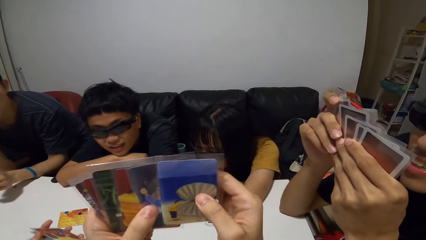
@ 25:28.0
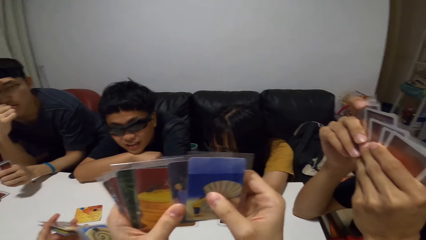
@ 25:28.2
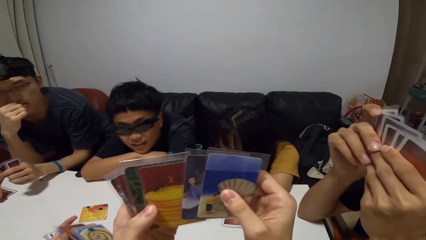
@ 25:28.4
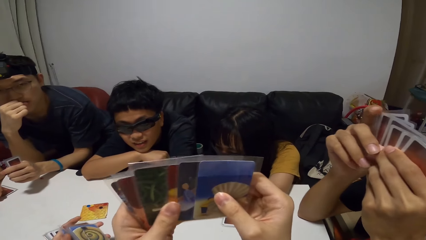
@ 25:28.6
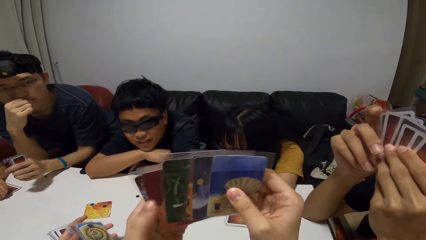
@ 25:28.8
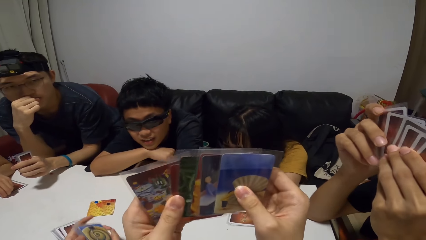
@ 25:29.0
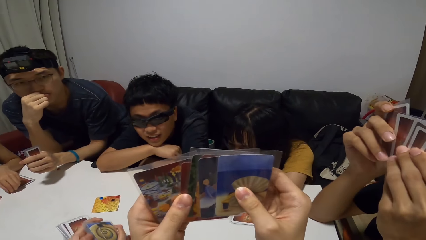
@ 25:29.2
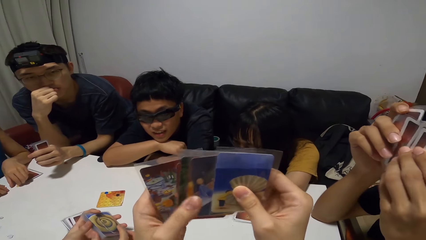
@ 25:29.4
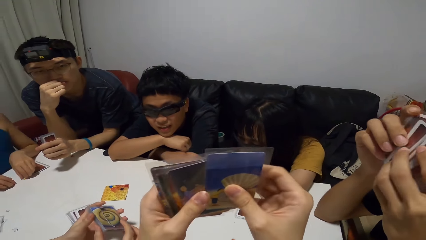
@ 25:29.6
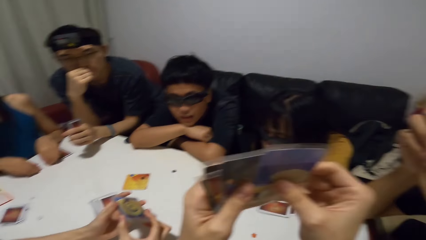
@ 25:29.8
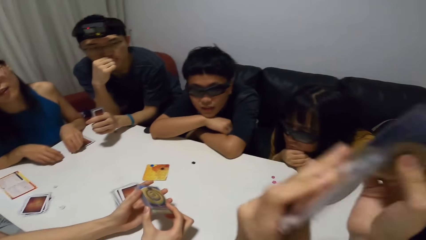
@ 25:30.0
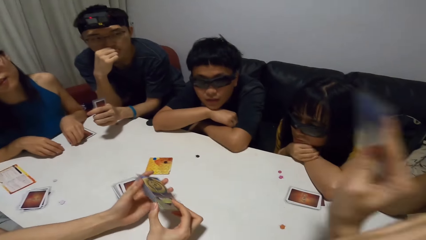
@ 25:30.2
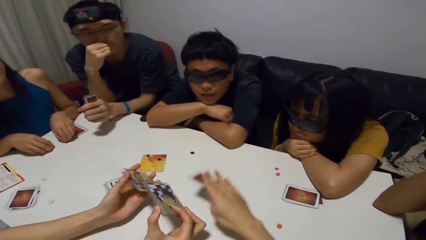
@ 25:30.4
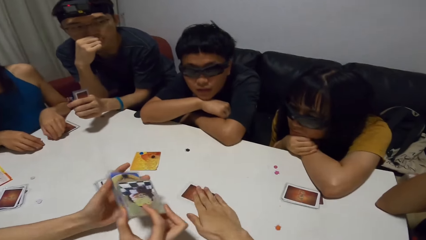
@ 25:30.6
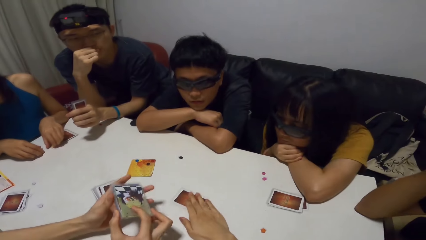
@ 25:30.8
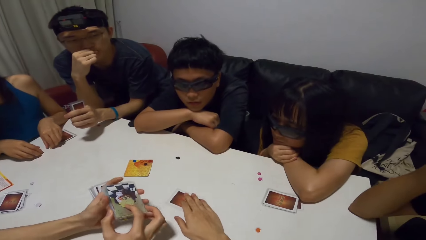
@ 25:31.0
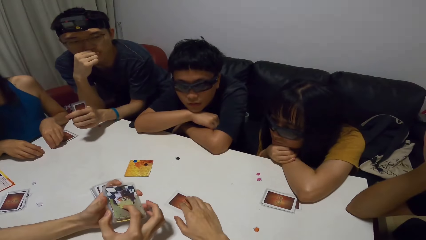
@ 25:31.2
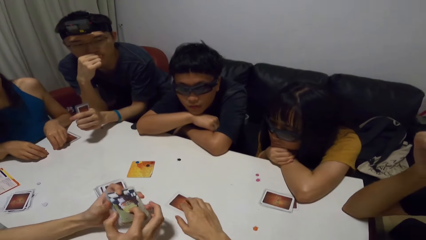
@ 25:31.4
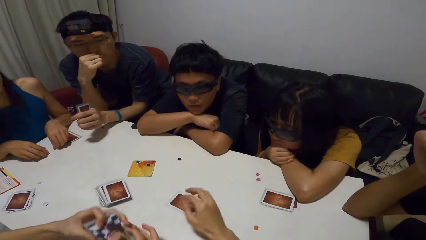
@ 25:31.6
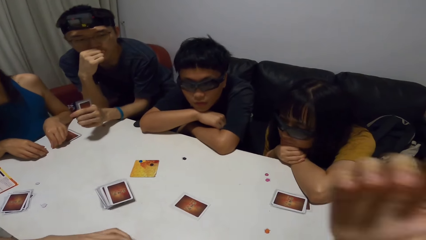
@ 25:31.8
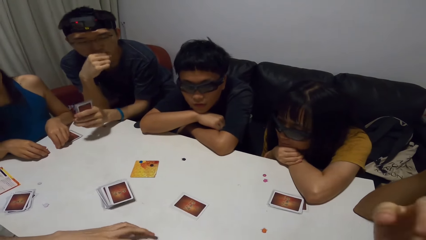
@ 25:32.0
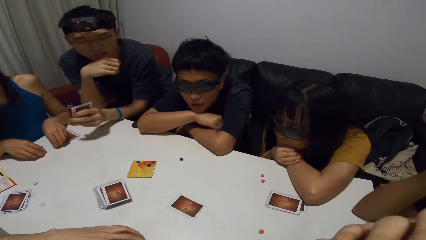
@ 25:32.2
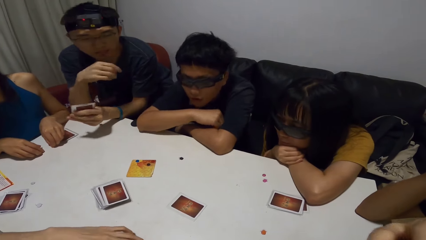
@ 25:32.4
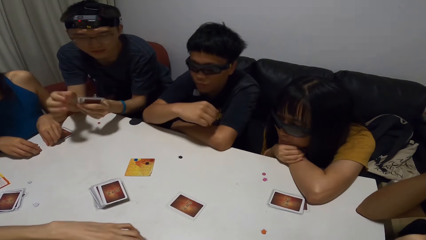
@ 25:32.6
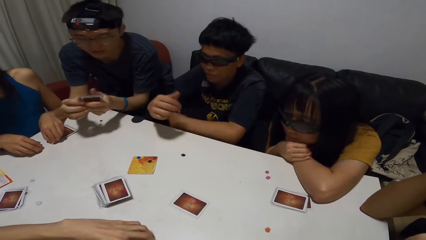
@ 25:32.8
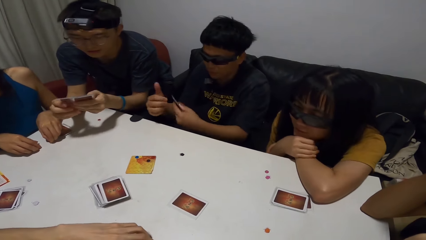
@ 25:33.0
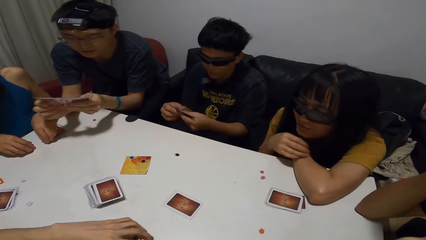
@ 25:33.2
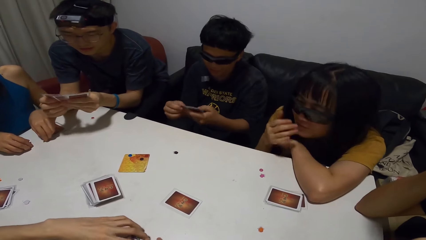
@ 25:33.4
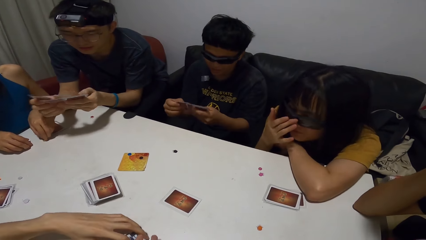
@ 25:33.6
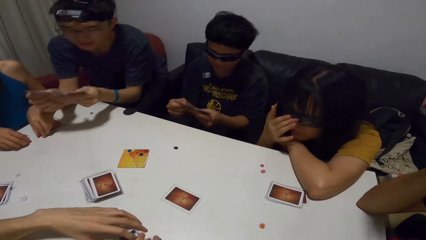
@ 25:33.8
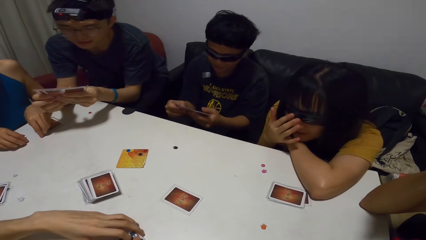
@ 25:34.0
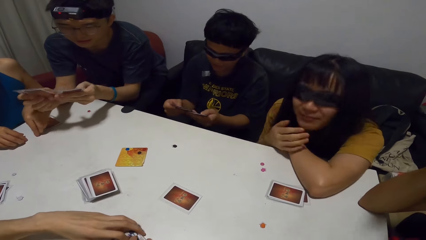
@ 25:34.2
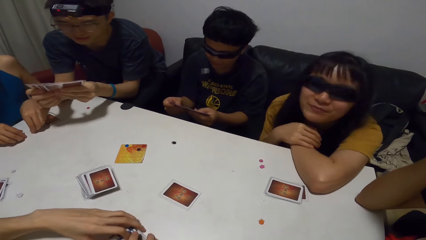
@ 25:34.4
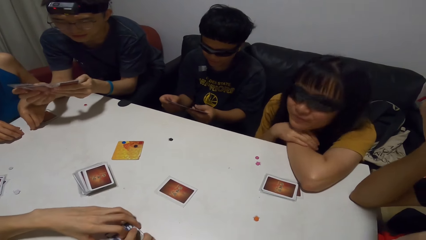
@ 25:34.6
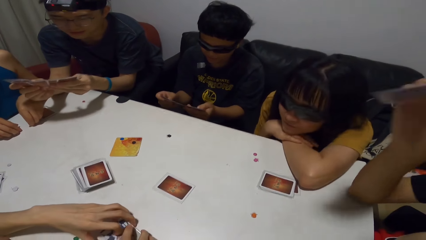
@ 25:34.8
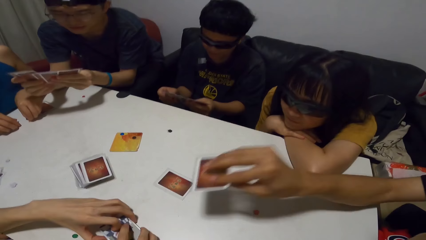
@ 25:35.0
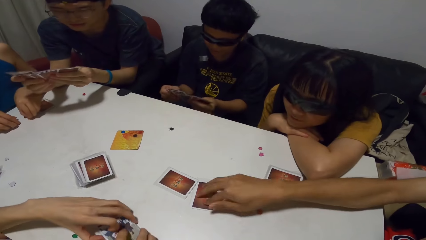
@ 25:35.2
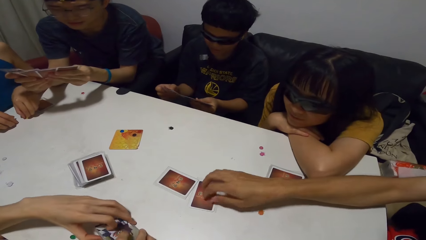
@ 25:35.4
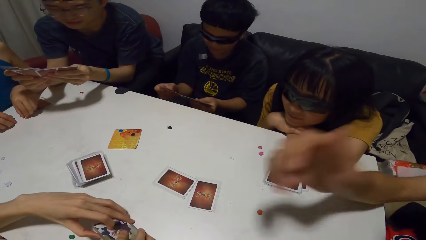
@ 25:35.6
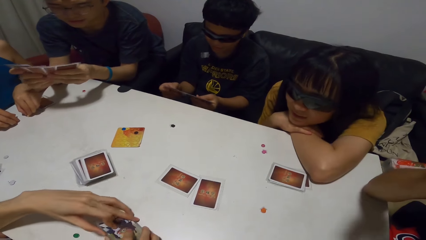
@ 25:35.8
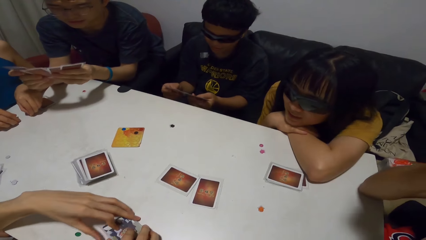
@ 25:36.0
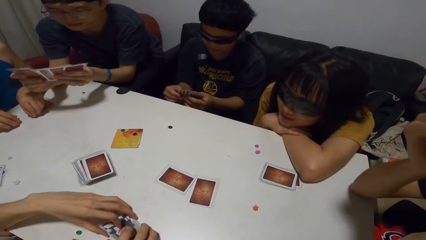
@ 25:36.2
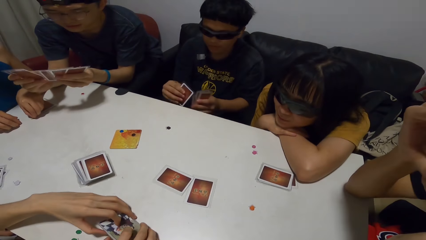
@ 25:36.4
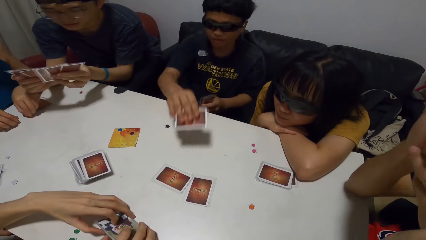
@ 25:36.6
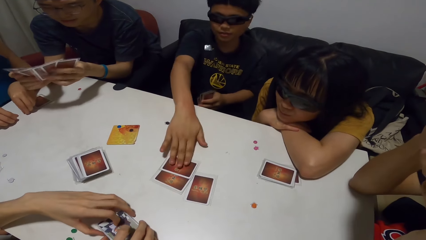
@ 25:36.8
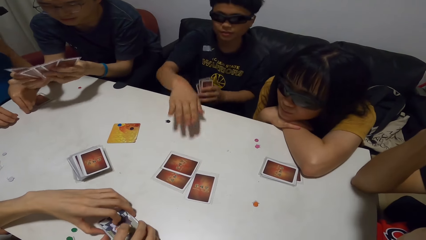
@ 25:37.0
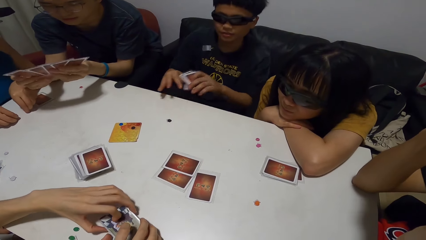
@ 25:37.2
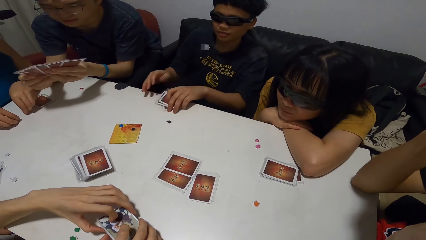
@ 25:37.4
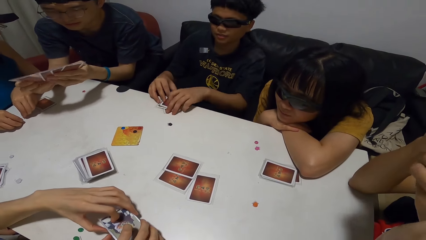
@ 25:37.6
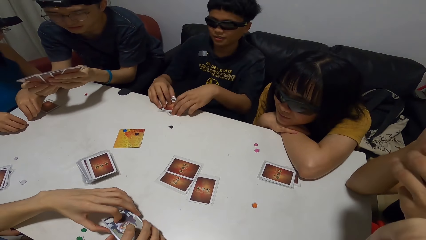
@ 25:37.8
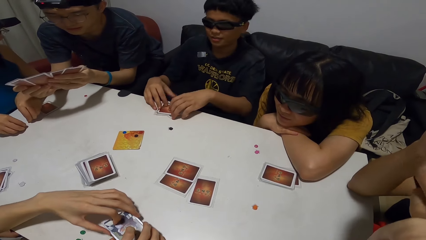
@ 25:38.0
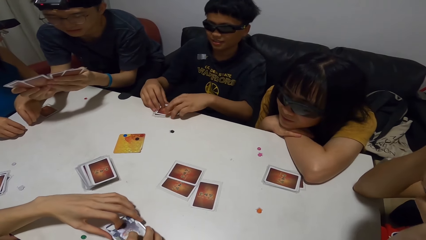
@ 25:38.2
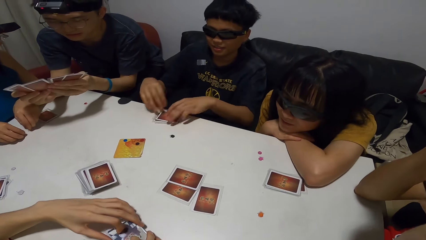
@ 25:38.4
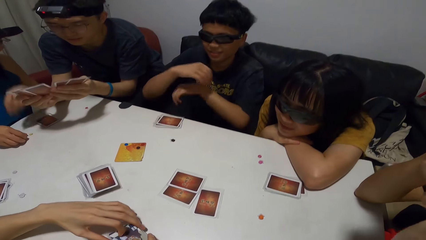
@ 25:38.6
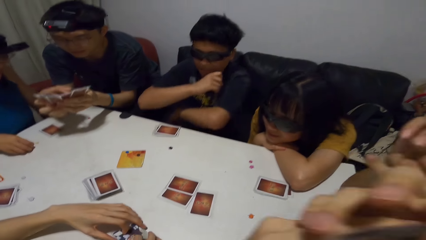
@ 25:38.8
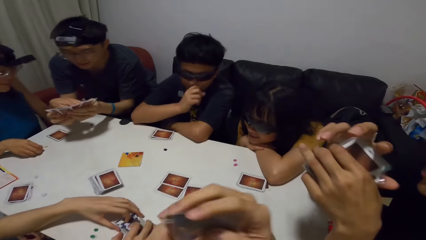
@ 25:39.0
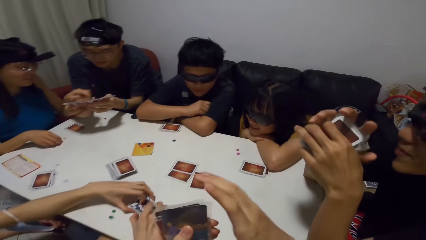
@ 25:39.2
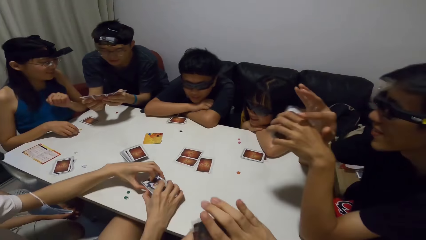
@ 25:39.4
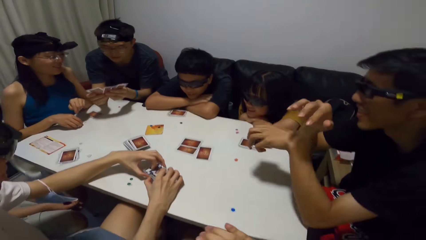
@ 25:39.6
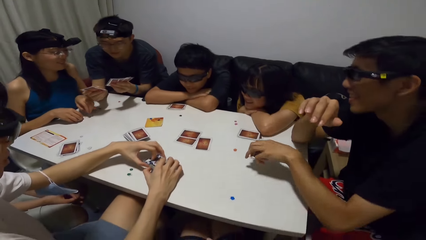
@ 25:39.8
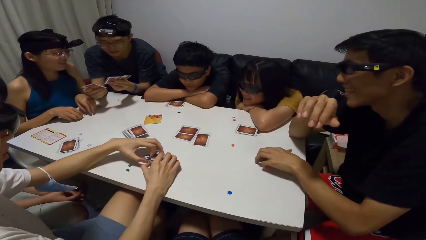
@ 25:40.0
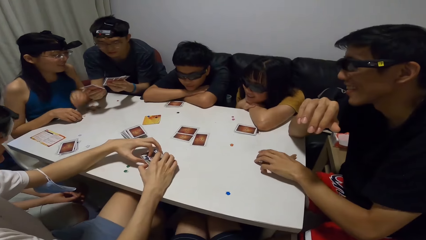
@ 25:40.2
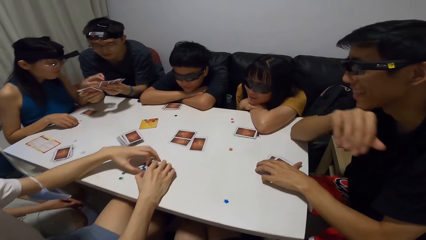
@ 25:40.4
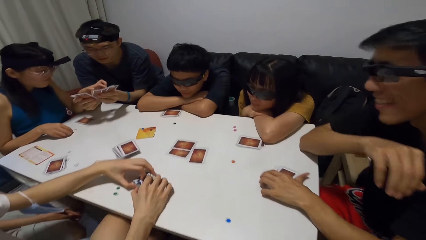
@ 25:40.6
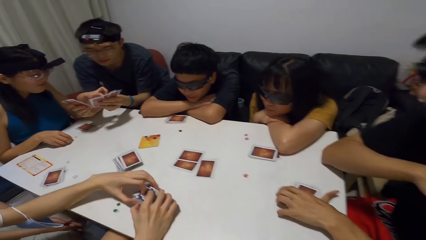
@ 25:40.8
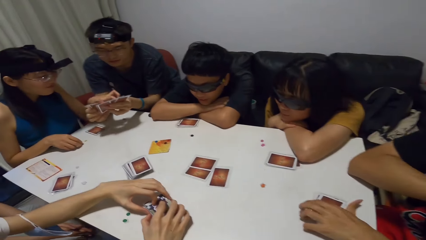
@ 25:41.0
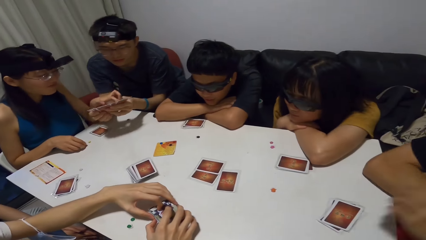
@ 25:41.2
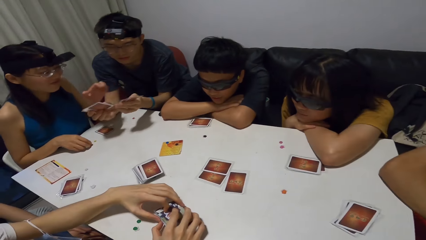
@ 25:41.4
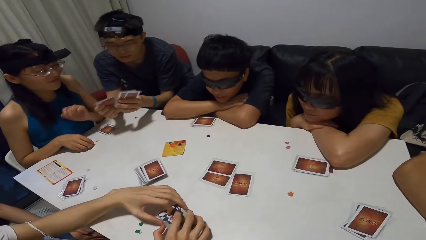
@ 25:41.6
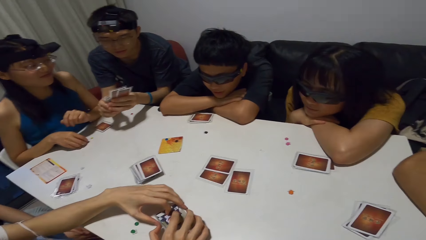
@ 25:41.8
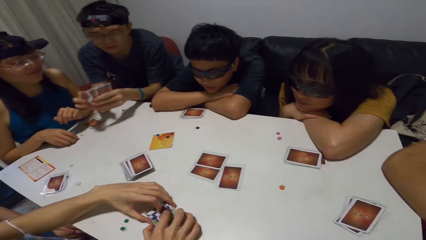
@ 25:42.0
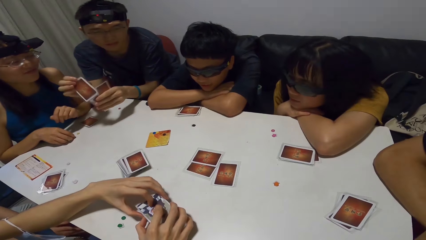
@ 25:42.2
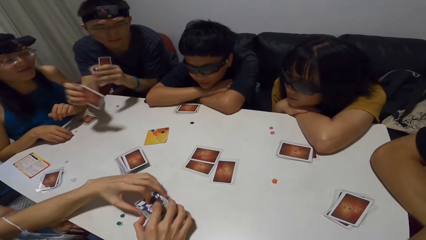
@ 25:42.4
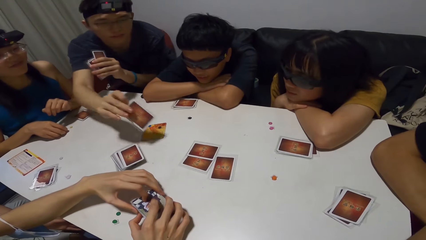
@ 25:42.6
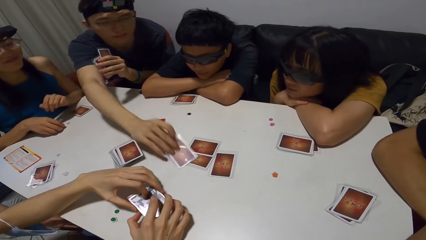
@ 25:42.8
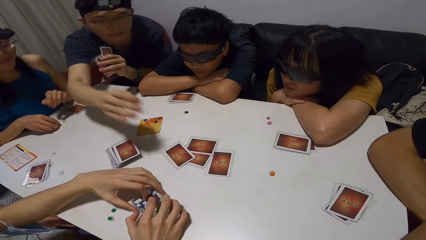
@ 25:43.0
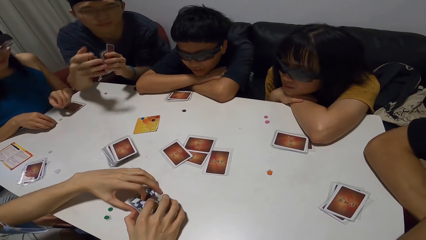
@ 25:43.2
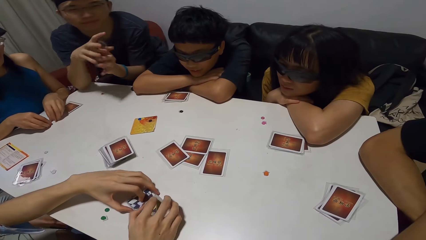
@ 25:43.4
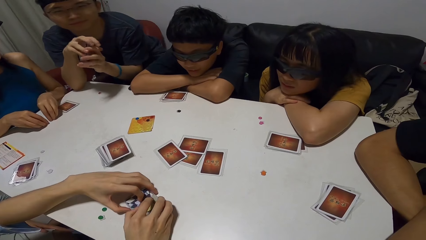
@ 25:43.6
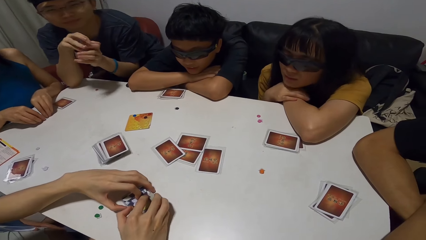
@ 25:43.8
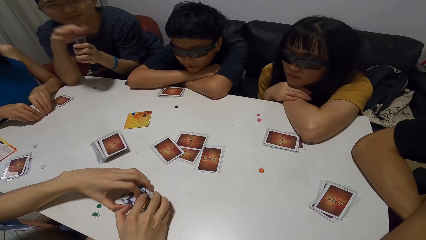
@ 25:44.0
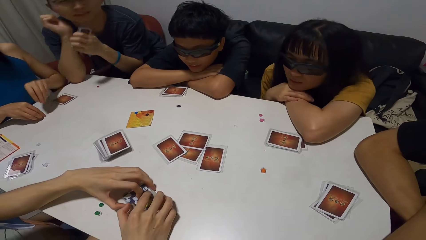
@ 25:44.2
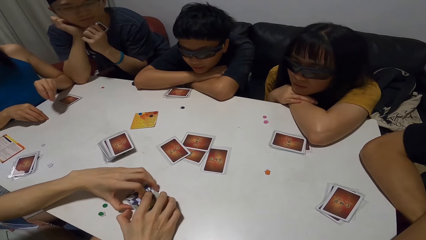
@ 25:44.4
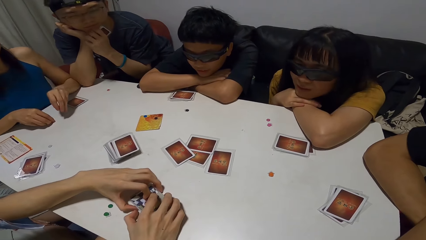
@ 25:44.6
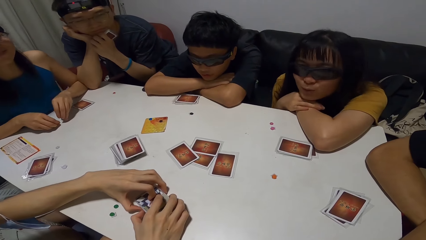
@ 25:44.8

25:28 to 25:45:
The camera wearer plays a card on the table. A man moves the cards in his hands. Another man moves cards with both hands. A third man plays a card on the table. The second man plays a card on the table, puts his cards on the table, puts both hands on the table and rests his head on his hands. The first man interacts with a woman. The woman drops the dice on the table. The third man drops the cards on the table. The woman interacts with the first man. The first man plays a card on the table. The woman takes the dice from the table.
